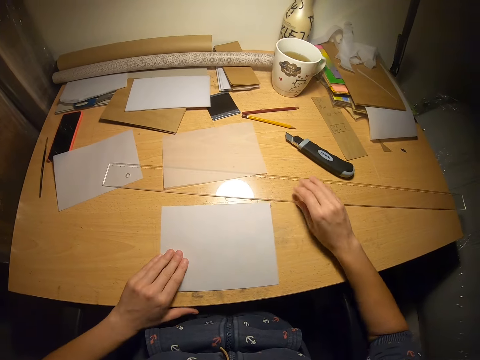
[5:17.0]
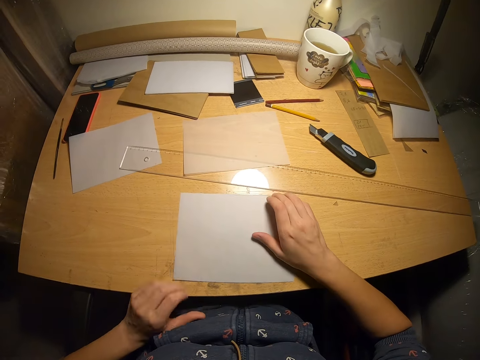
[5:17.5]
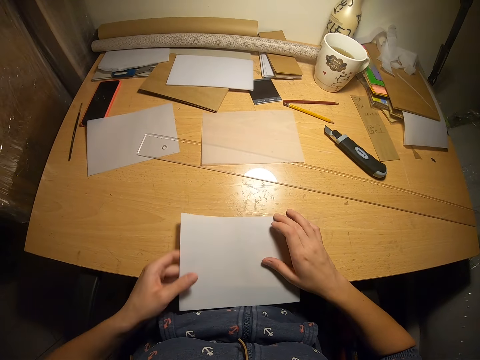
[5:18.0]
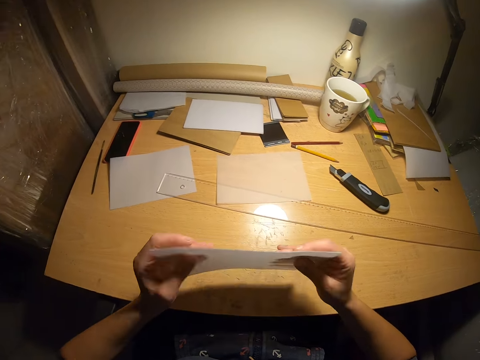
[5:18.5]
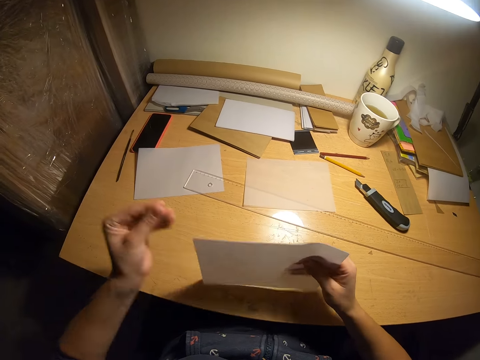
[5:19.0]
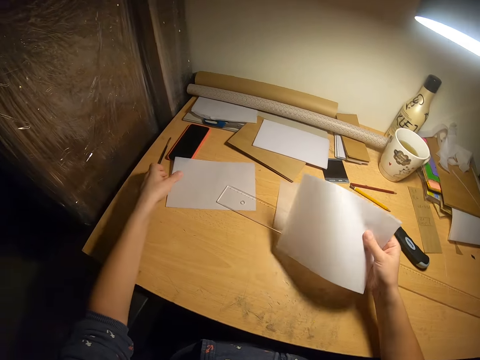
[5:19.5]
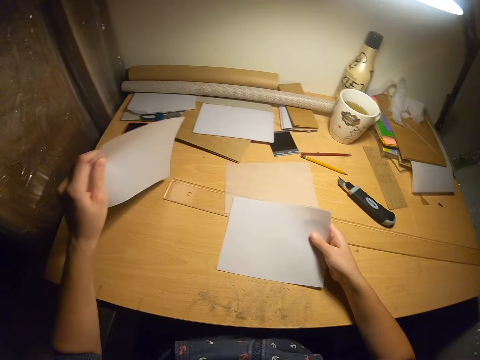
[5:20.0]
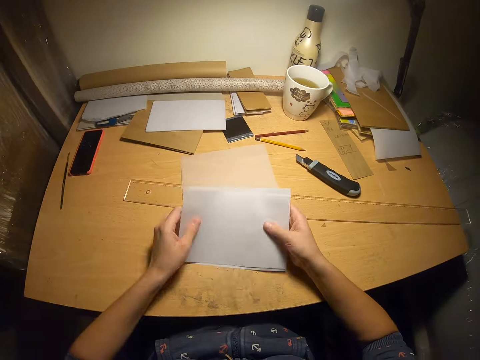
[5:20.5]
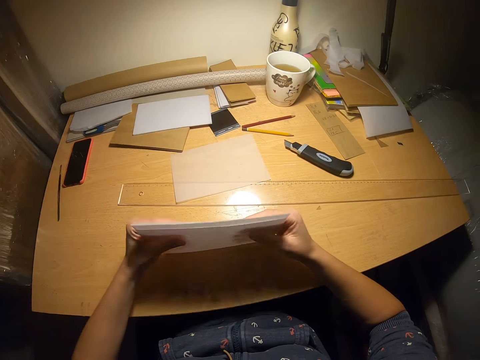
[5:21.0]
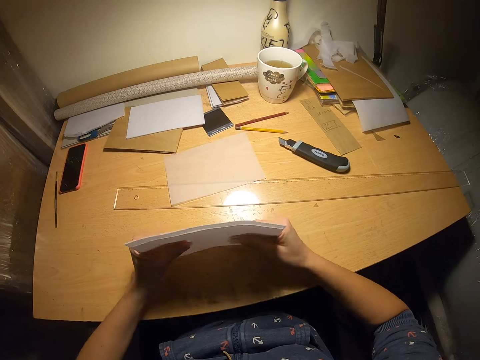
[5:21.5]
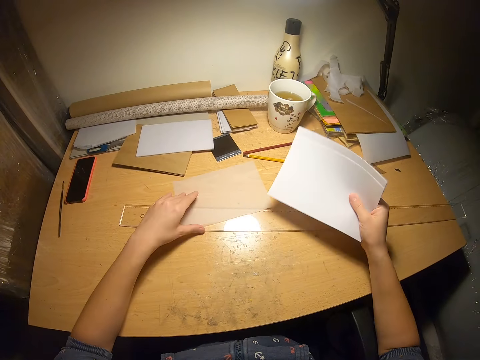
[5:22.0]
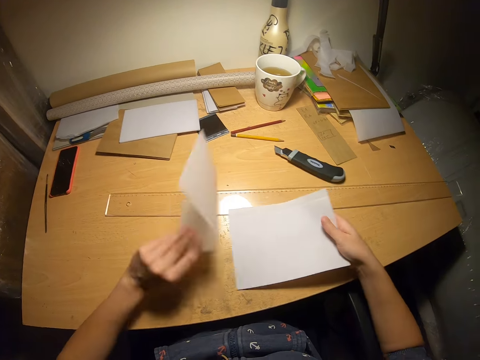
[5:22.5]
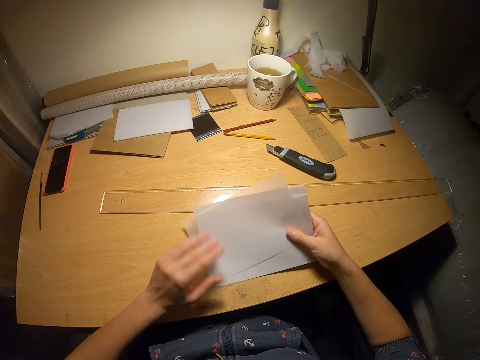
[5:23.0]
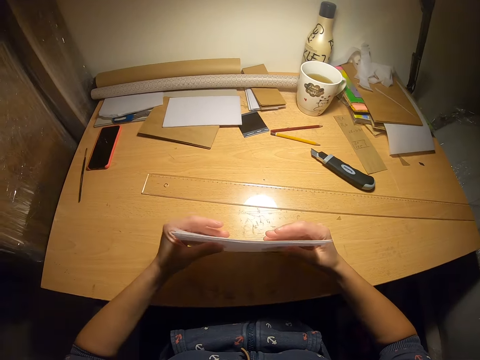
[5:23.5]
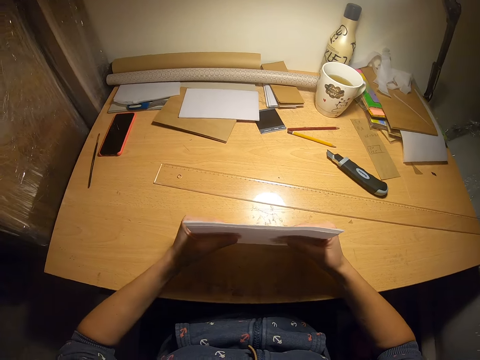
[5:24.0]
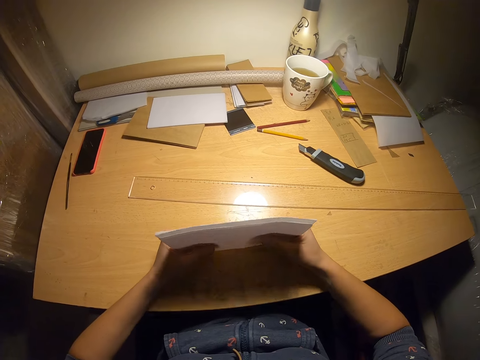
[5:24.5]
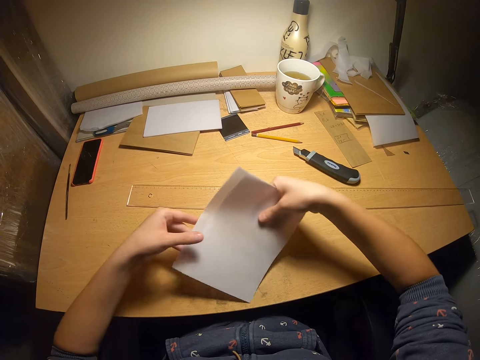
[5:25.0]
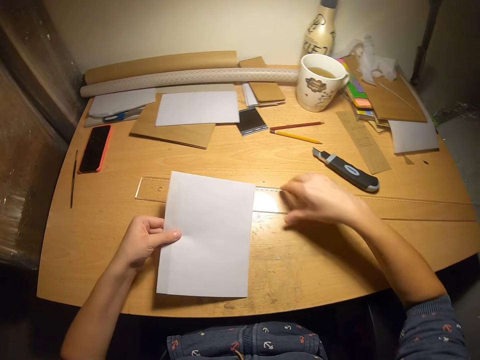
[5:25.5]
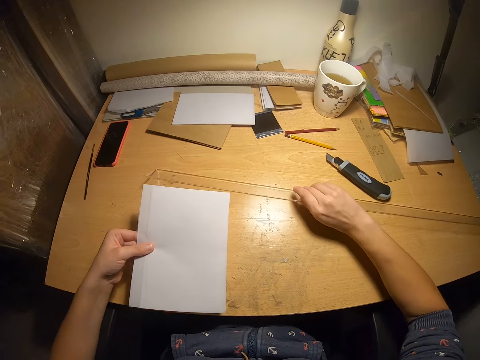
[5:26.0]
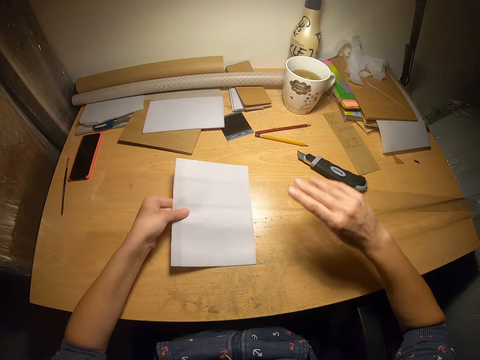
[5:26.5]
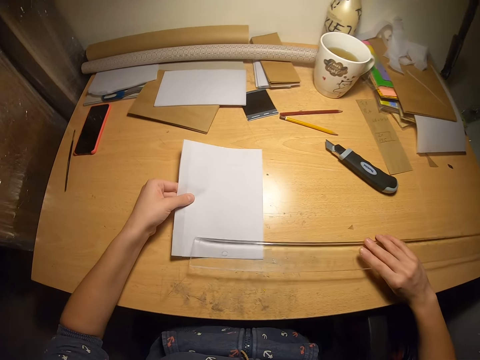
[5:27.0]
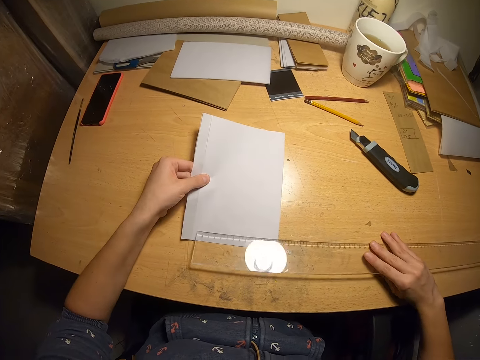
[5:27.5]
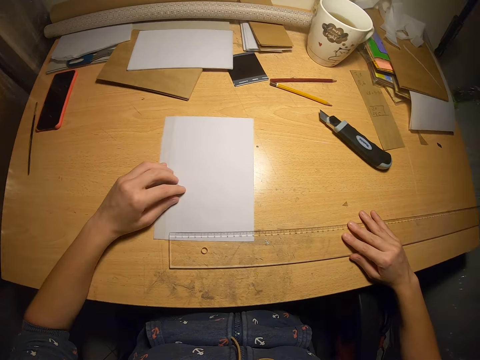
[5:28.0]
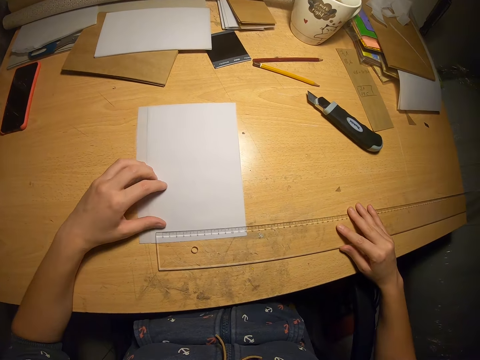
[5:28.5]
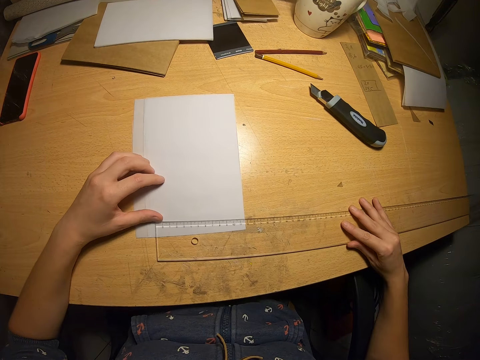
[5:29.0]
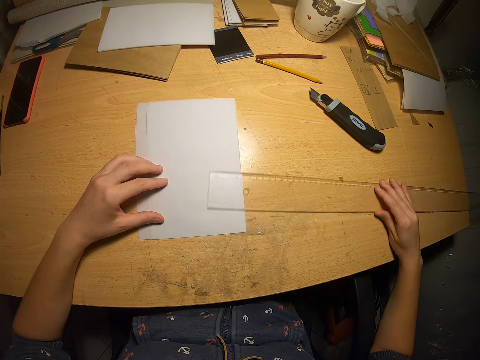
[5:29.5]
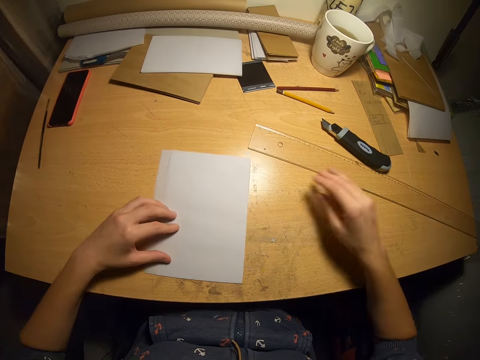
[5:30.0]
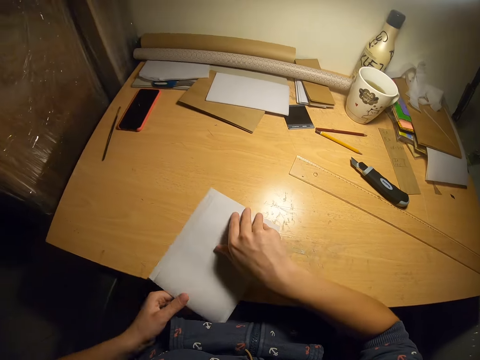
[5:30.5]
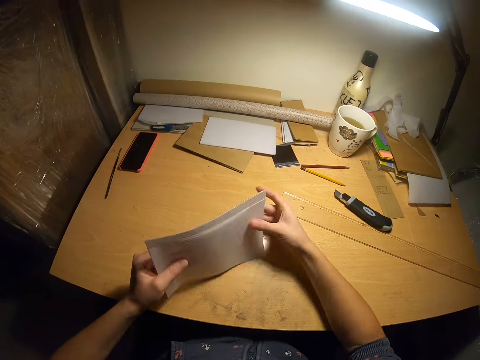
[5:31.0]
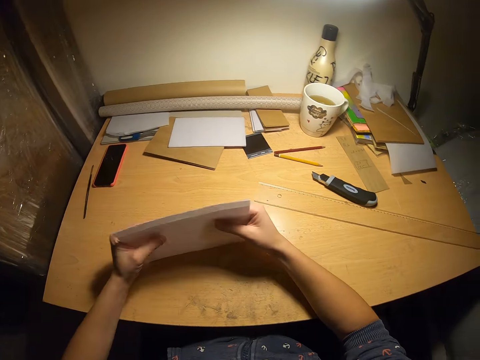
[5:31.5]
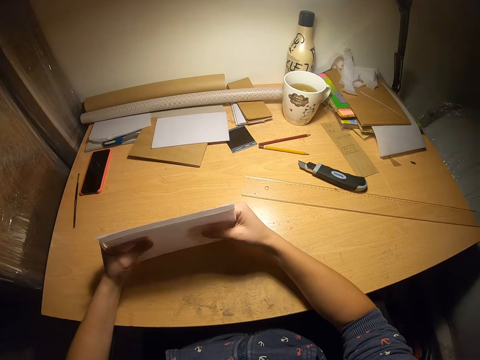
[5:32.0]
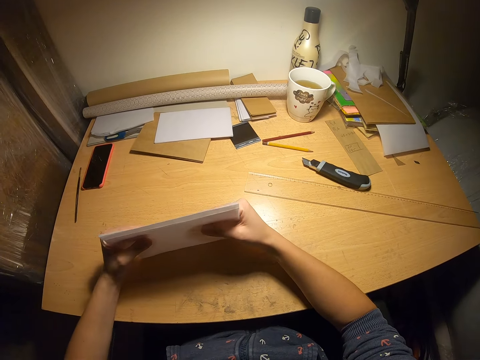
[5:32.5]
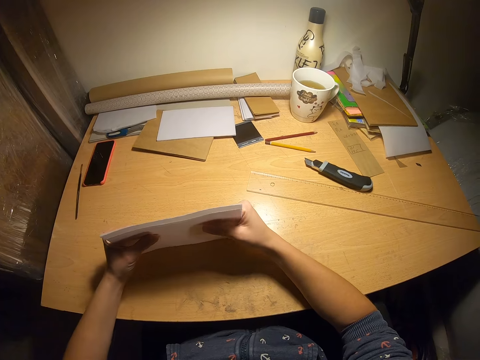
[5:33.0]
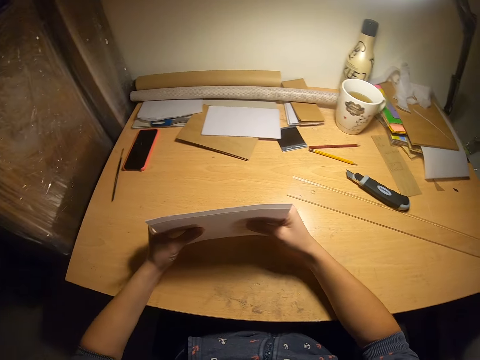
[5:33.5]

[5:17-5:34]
The camera wearer removes the ruler from the paper. They pick the paper from the table. They arrange the papers. They pick the paper from the table. They arrange the papers. They pick the paper from the table. They arrange the papers. They pick the ruler from the table. They measure the papers with the ruler. They adjust the ruler on the table. They put the ruler aside. They arrange the papers with both hands.

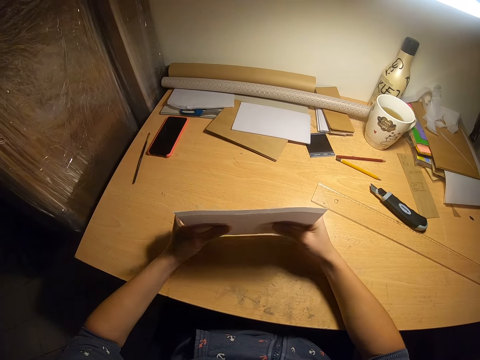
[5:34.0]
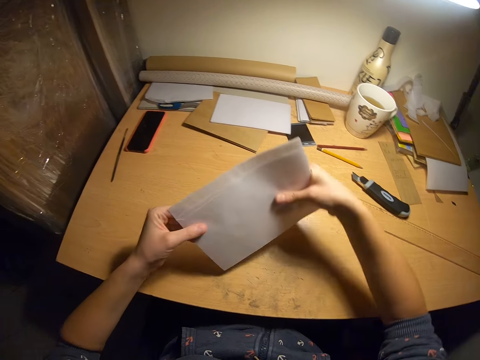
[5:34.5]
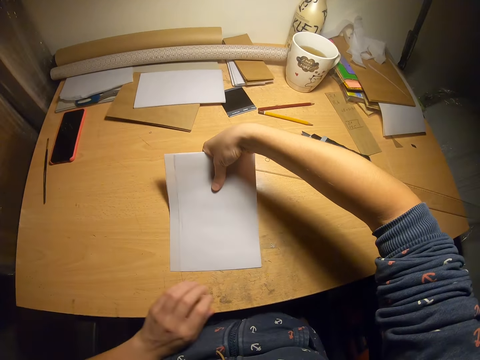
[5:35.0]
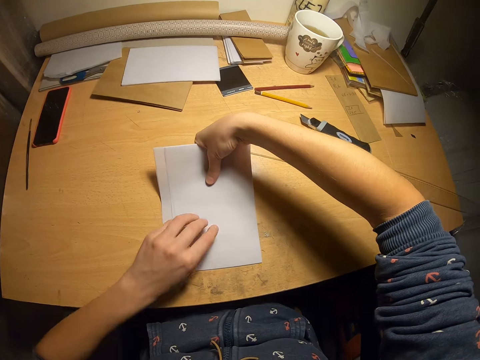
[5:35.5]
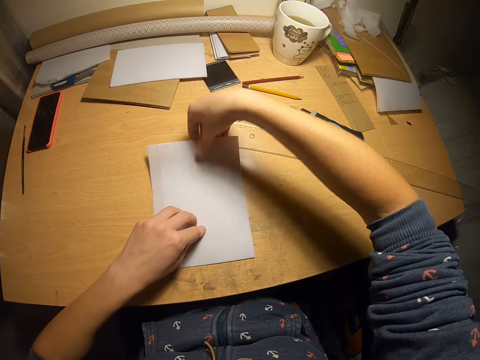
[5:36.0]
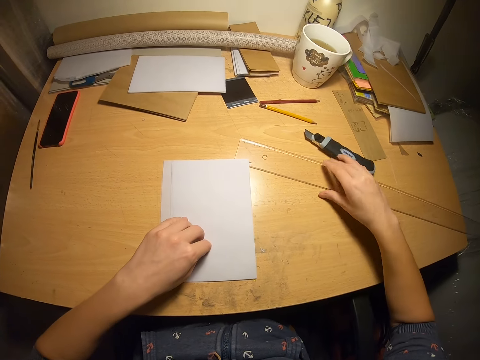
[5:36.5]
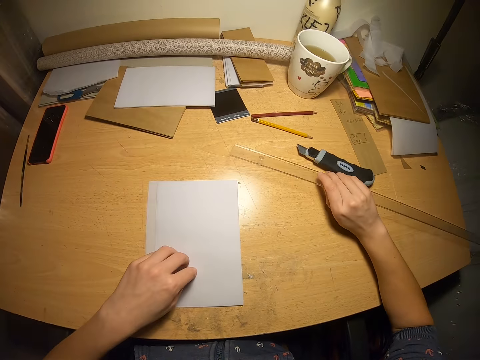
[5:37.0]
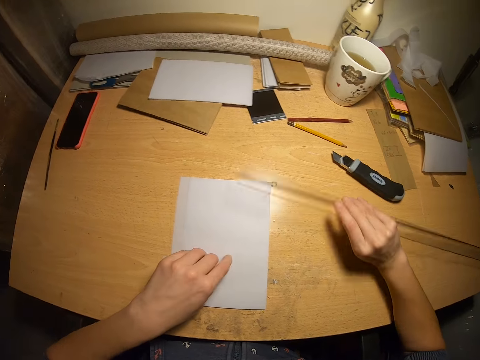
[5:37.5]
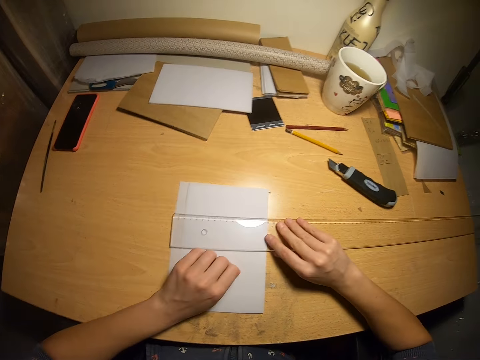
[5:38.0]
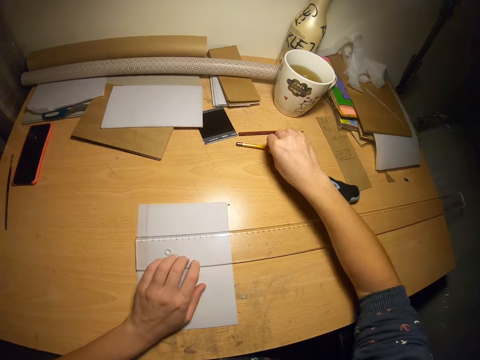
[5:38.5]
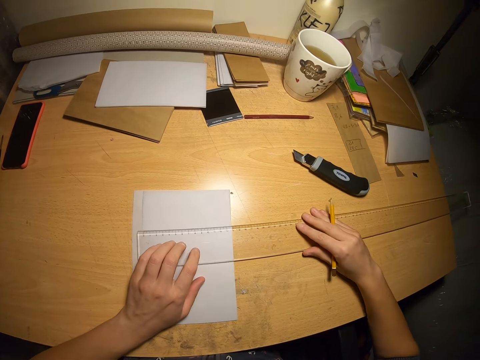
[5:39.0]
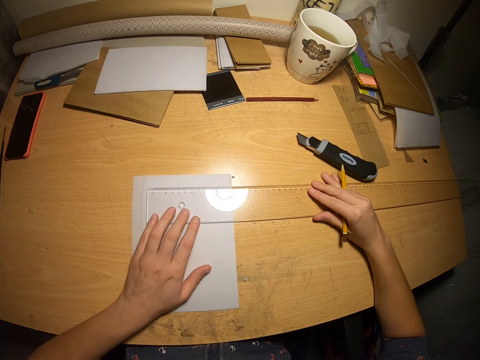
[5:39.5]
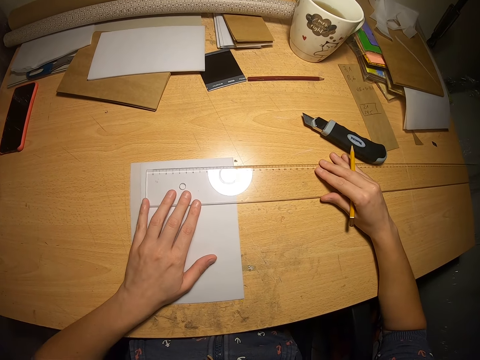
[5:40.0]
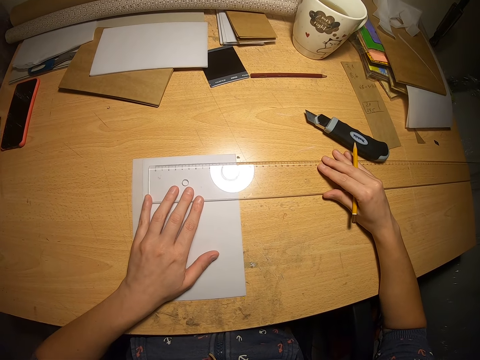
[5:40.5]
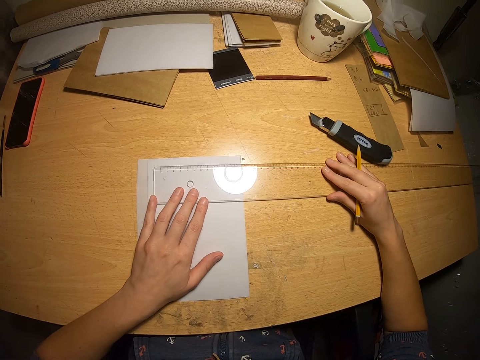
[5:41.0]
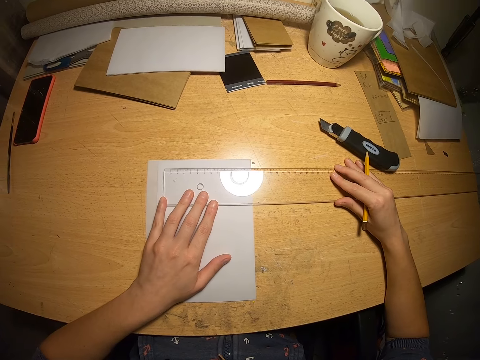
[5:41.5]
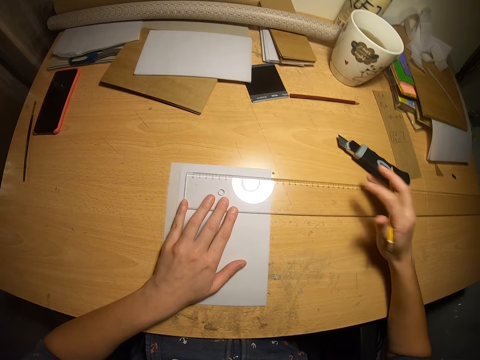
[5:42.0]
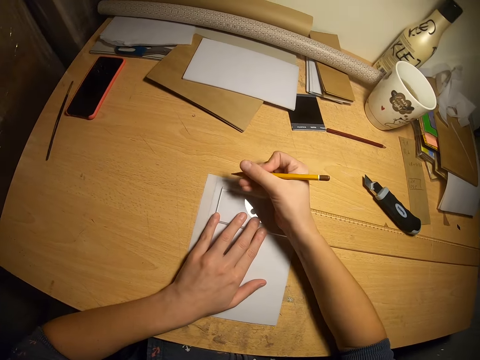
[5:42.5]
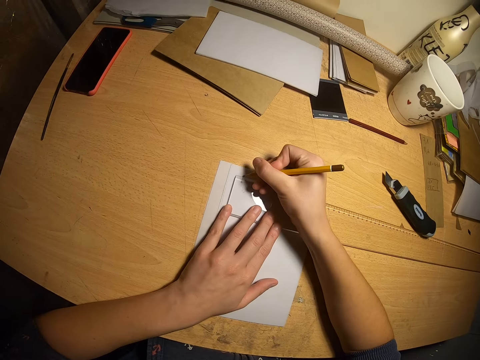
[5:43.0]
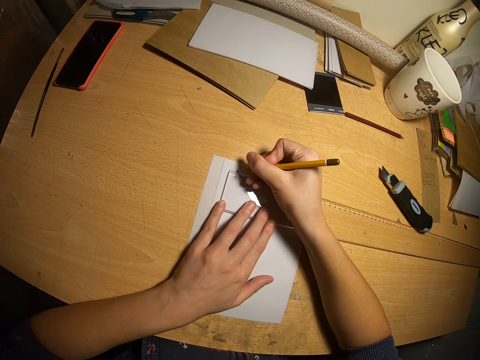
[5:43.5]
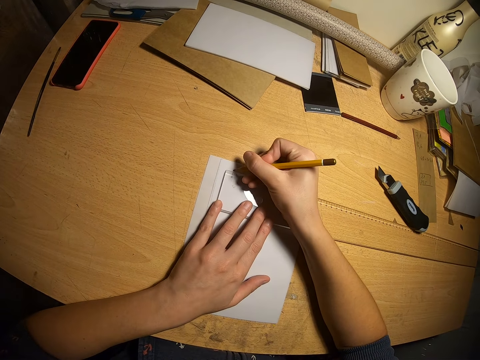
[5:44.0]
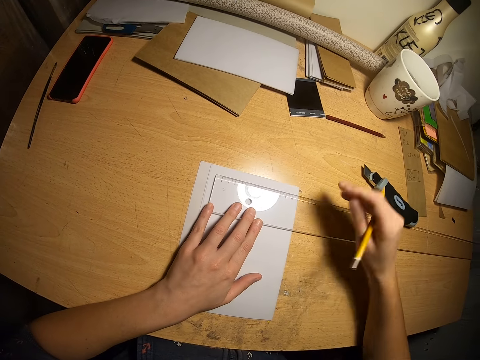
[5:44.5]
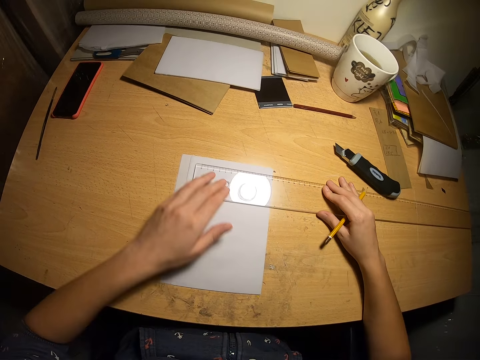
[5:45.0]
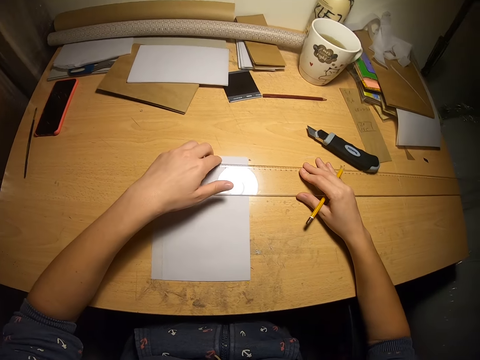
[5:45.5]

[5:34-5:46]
The camera wearer puts the papers on the table. They pick the ruler from the table. They measure the papers with the ruler. They pick a pencil from the table. They measure the papers with the ruler. They mark the papers with the pencil.
